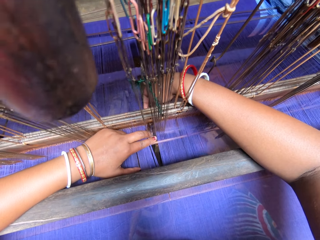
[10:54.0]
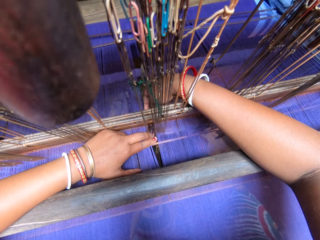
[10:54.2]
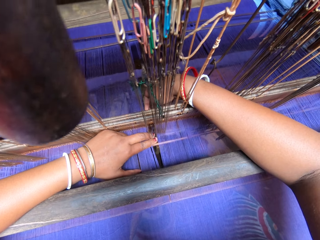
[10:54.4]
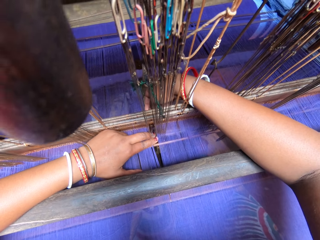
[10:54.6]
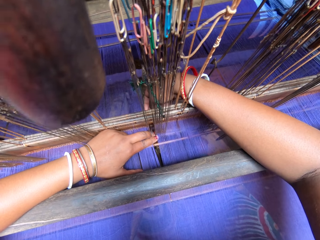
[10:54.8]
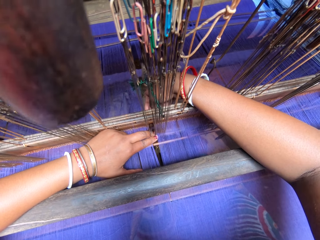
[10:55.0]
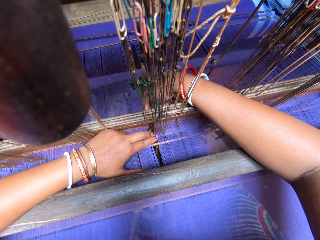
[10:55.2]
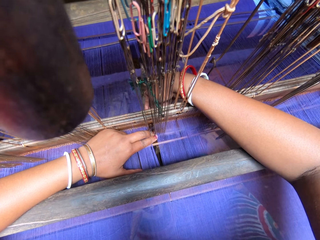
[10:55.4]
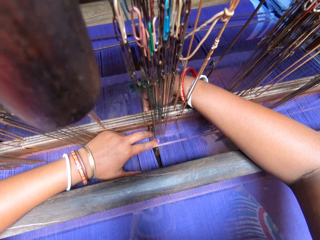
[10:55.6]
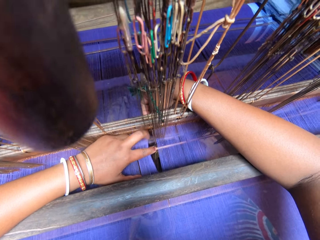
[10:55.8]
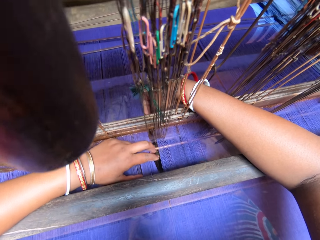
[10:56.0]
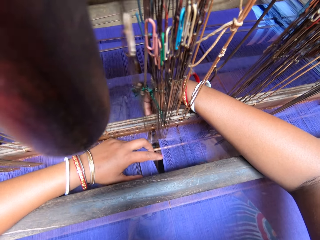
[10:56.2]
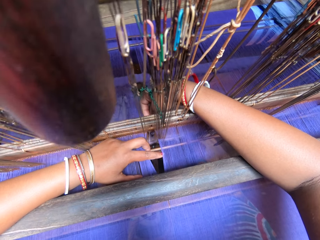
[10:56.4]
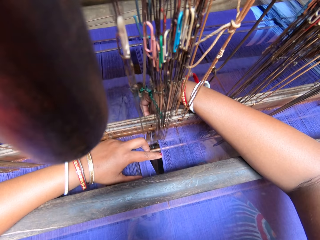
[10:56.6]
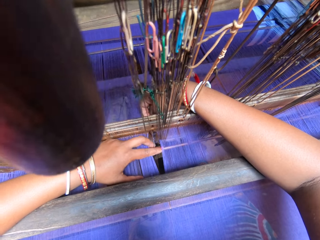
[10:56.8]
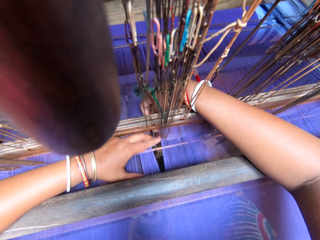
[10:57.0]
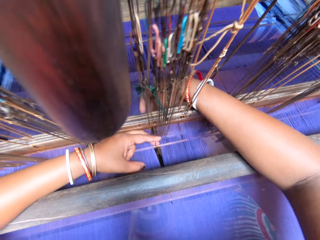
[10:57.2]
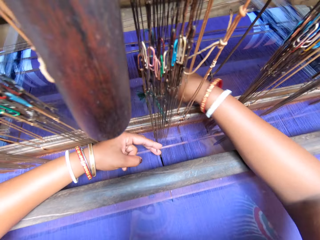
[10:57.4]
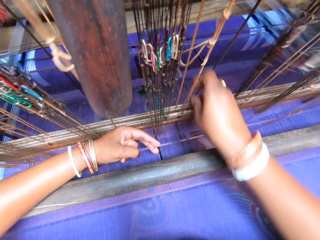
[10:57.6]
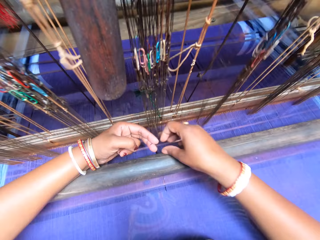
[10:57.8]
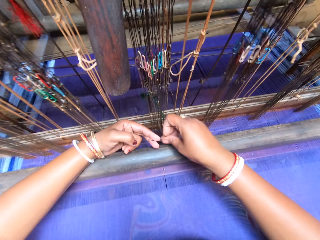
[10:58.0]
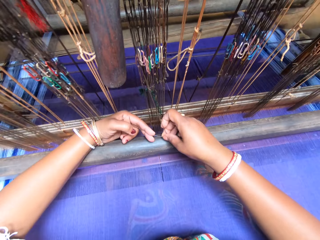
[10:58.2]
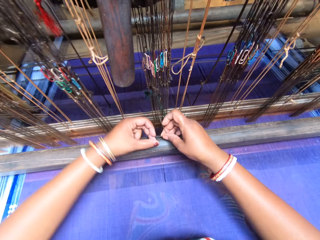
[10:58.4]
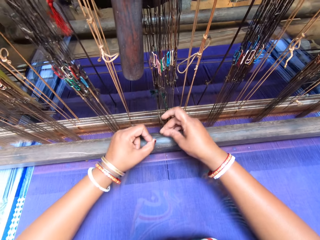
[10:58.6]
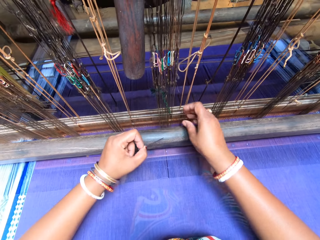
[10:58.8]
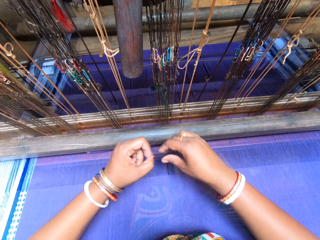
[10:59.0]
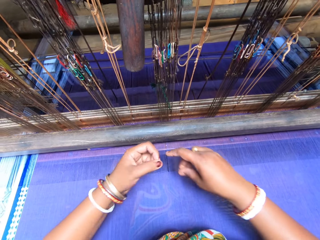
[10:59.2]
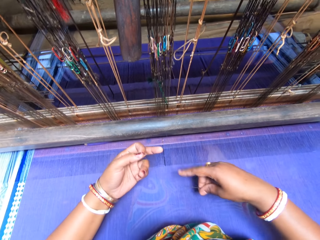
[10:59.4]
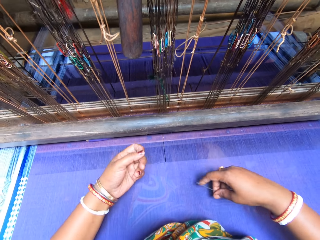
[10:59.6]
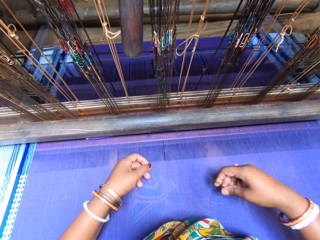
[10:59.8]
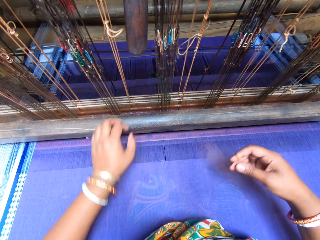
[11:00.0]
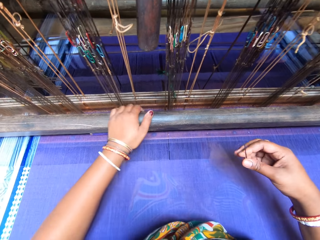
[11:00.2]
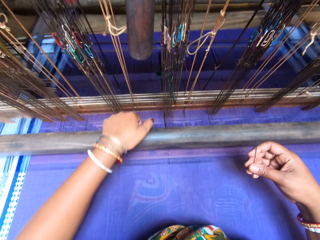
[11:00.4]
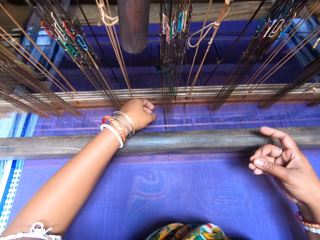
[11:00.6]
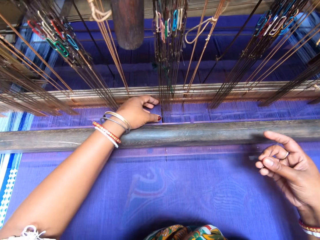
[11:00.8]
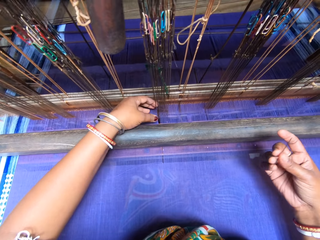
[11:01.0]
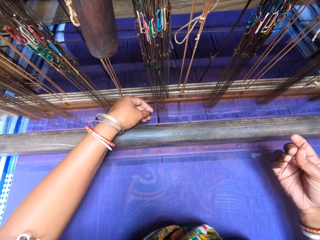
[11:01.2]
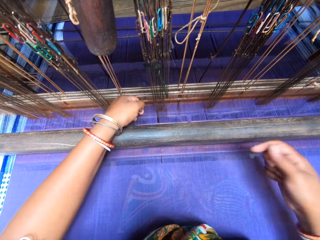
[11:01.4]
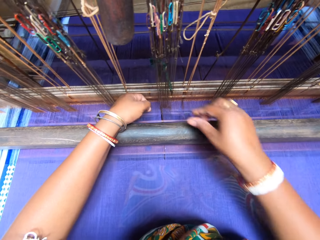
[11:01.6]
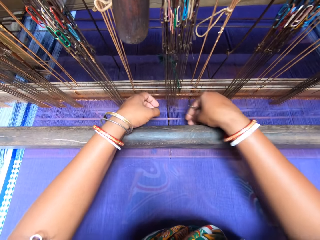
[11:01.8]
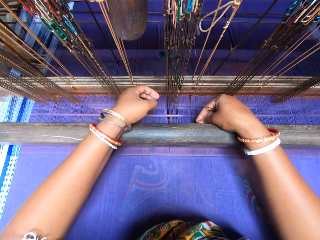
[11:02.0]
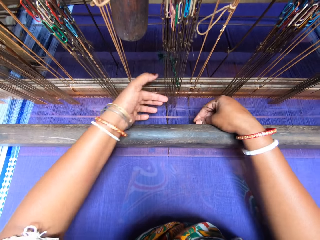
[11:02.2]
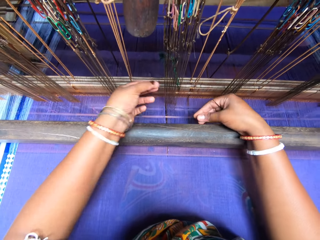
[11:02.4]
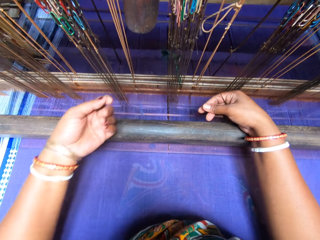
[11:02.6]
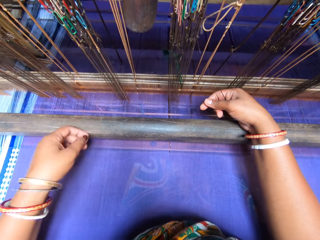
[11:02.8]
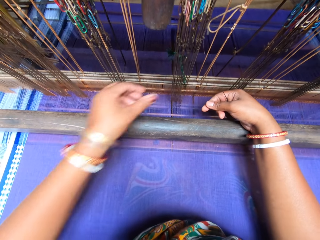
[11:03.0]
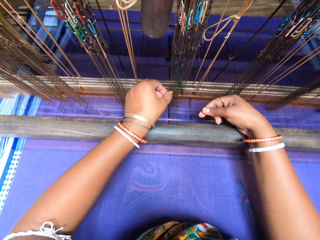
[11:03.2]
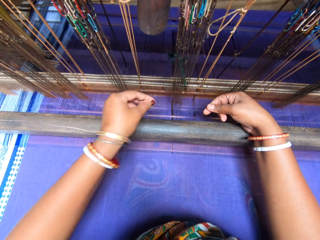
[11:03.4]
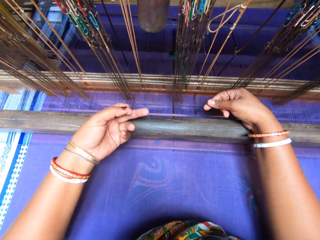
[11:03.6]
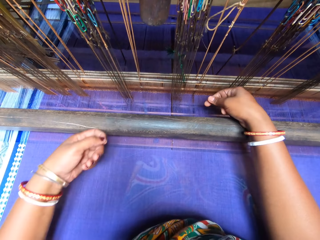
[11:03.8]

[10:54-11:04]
The camera wearer pulls the needle through the handloom reed with her left hand. She pulls the needle through the handloom reed with both hands. She holds the needle with her right hand. She shifts the beater of the handloom with her left hand. She fixes the machine. She pulls a thread from the warp at the back of the beater of the handloom with her left hand. She holds the beater of the handloom with her right hand. She pulls a thread from the warp through the handloom reed with her left hand.

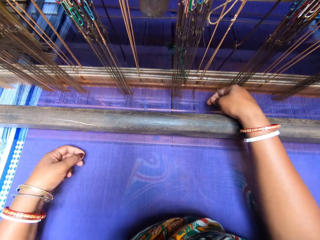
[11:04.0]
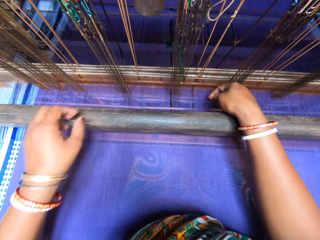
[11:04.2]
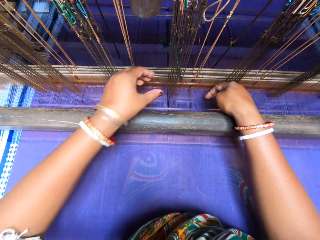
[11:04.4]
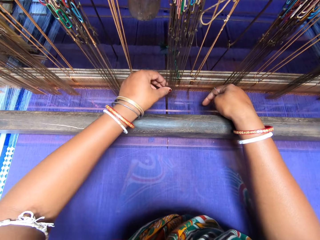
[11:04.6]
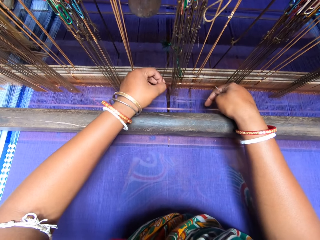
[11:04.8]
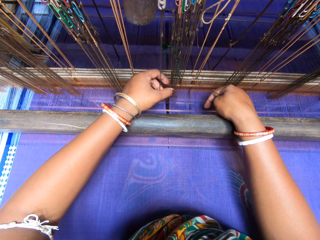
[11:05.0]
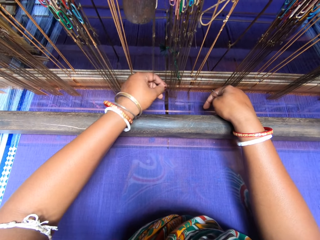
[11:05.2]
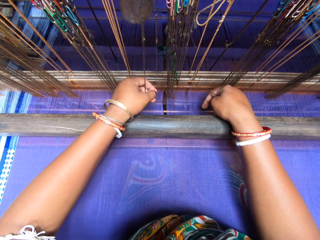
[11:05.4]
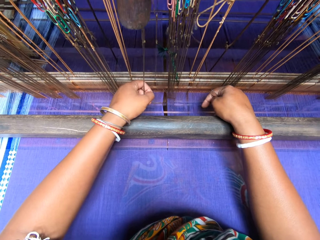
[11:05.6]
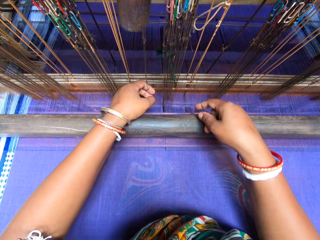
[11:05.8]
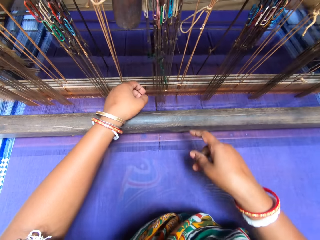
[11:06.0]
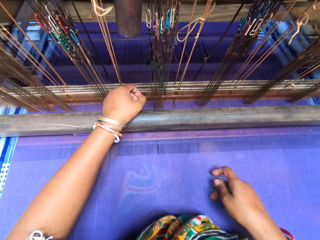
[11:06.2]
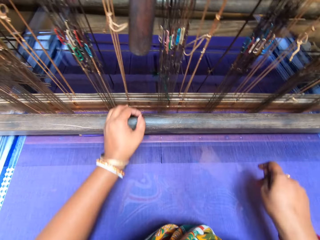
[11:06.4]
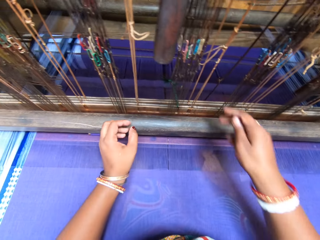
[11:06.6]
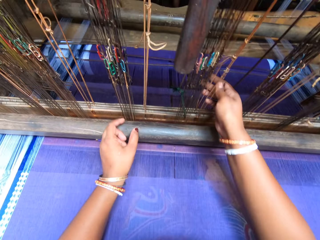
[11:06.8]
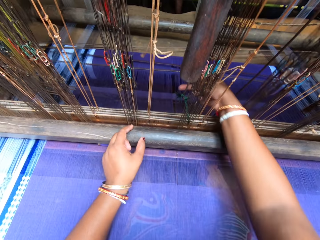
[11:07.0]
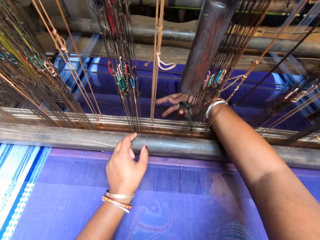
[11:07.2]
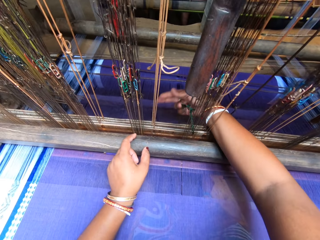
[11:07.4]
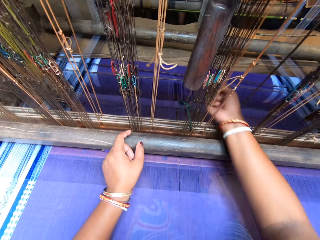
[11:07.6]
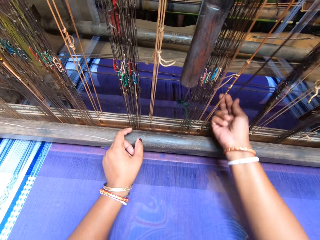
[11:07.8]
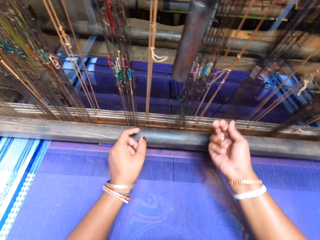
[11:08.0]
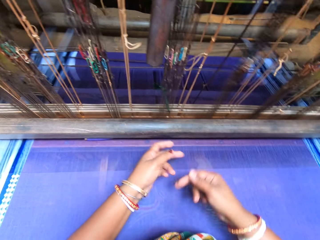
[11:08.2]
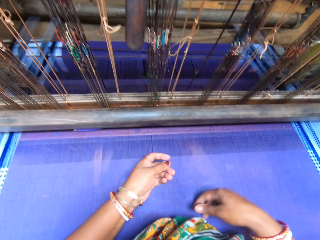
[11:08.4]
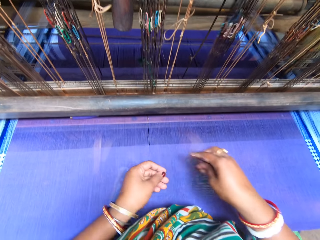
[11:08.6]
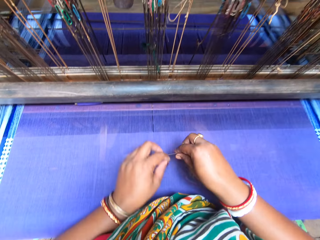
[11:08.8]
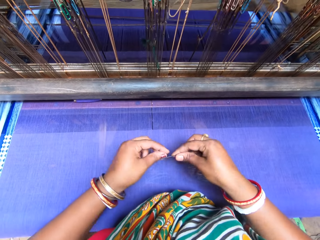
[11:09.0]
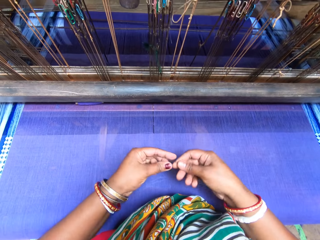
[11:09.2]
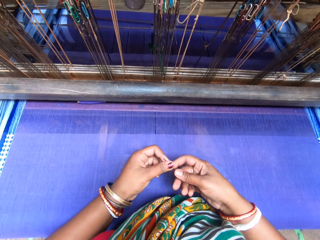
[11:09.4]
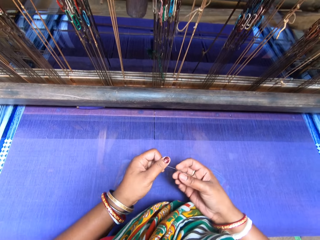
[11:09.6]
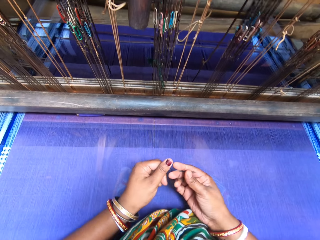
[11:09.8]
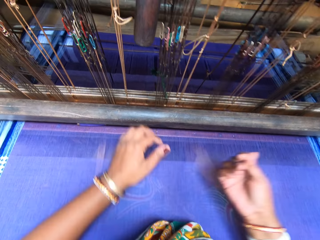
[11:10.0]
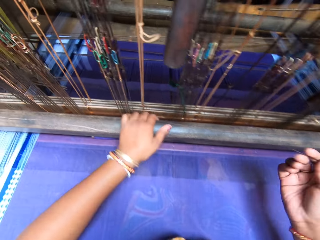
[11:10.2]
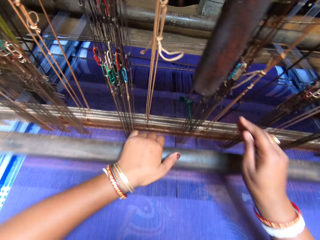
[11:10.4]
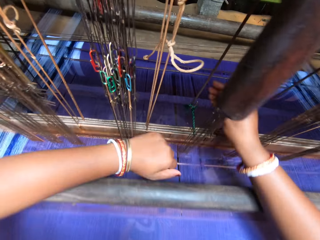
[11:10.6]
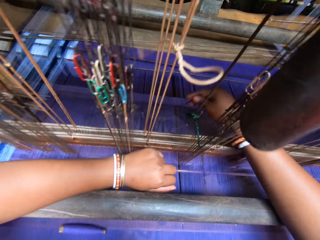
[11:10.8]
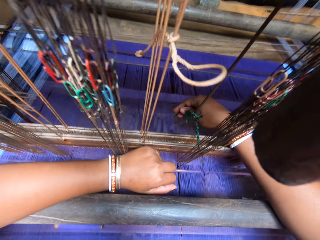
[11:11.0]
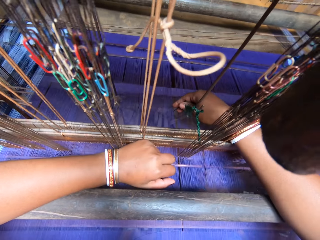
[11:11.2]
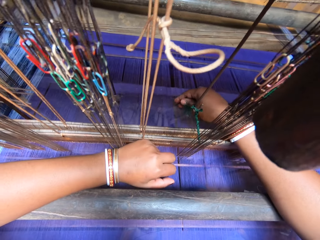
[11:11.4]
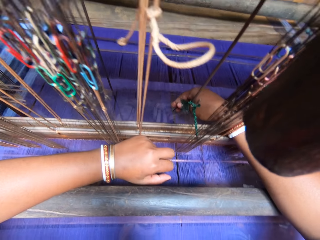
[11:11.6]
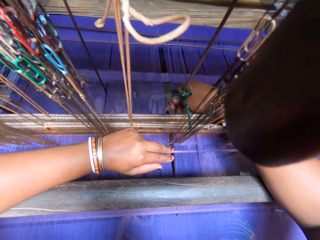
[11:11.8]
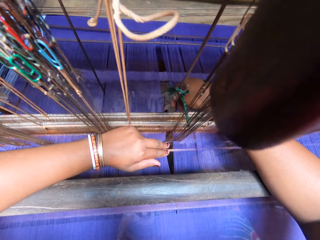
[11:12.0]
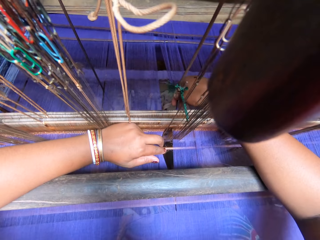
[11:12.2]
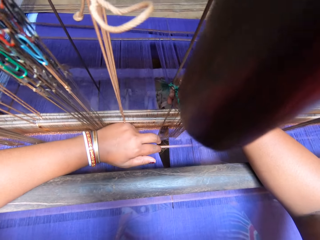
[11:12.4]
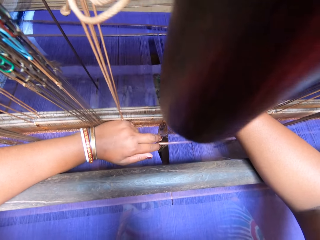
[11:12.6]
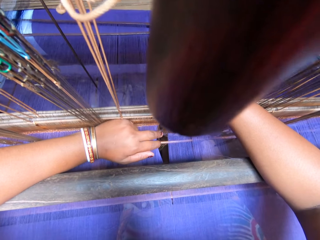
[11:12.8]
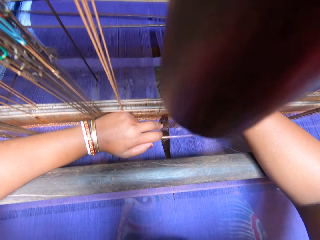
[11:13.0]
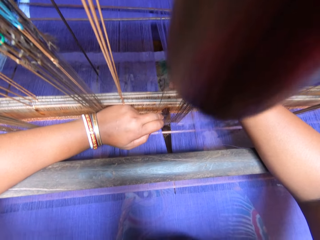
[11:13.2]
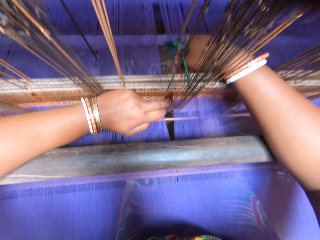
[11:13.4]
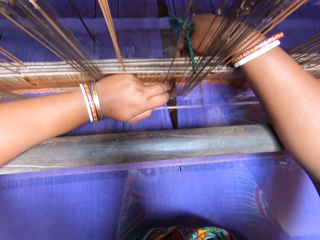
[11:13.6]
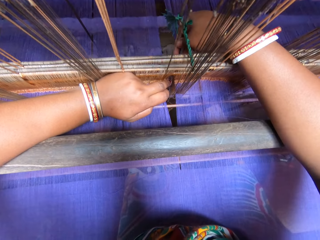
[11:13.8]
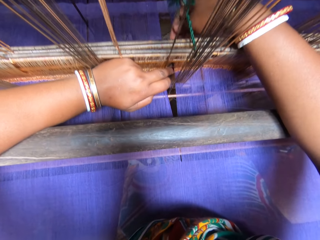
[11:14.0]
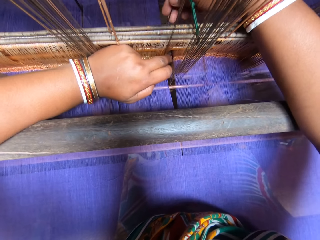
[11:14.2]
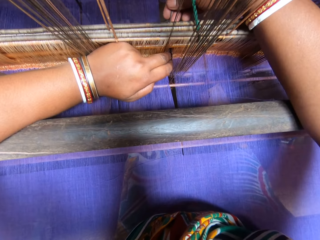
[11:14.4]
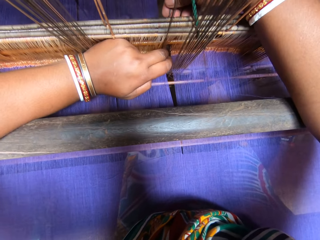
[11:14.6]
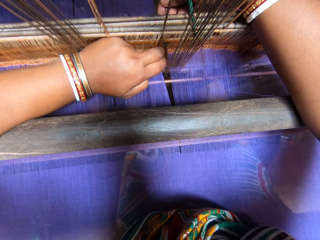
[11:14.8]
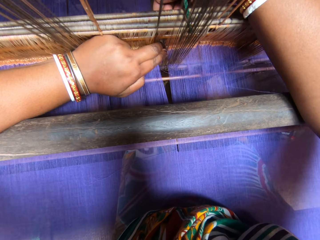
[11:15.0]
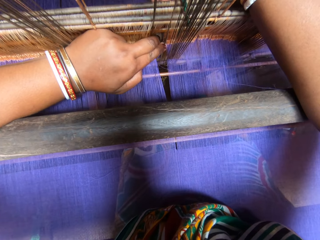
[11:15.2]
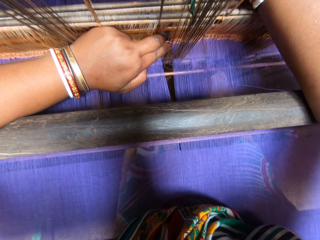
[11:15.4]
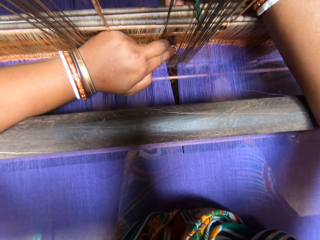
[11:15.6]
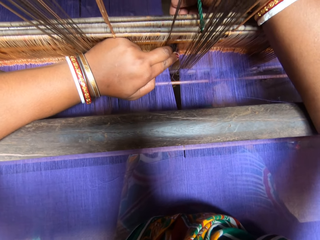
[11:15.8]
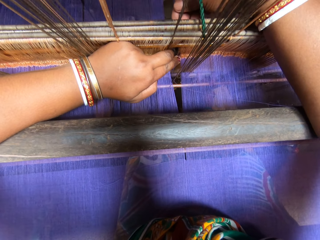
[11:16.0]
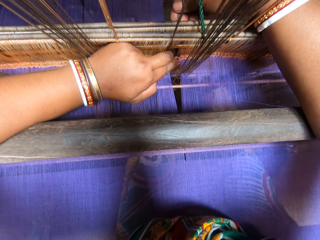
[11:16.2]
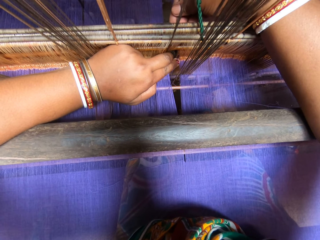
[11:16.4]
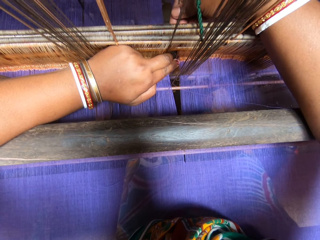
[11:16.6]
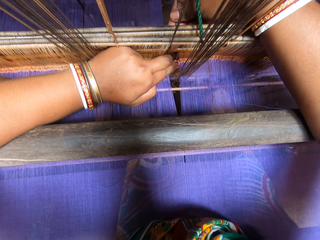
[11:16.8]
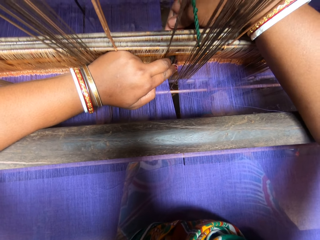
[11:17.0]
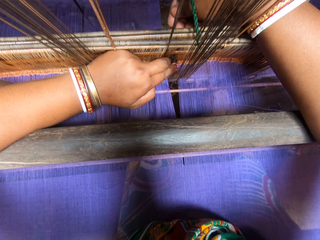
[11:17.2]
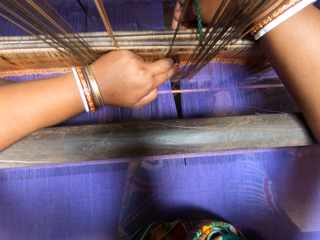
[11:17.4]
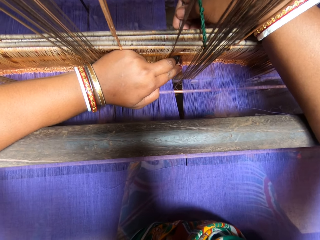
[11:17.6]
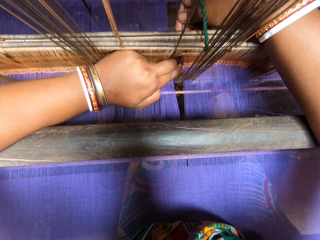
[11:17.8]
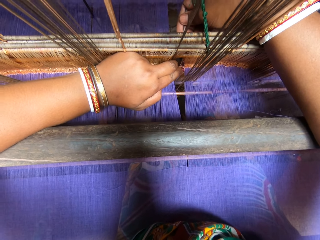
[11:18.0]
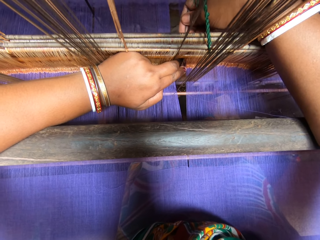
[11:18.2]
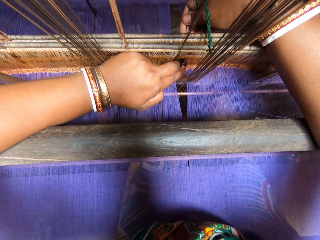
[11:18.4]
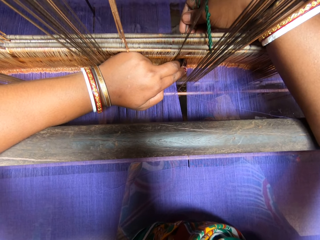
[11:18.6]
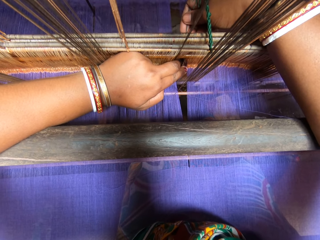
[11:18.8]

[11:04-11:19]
The camera wearer pulls the handloom reed with her left hand. She pulls a thread from the warp in the back beam of the handloom with her right hand. She holds the thread with her left hand. She rolls the thread on the needle with her left hand. She puts the thread in the needle. She shifts the beater of the handloom with her left hand. She places her left hand on the warp at the back of the beater of the handloom. She pulls the warp at the back of the beater of the handloom with her left hand. She fixes the thread into the warp in the back beam of the handloom with the needle in the right hand. She sews the fabric.
